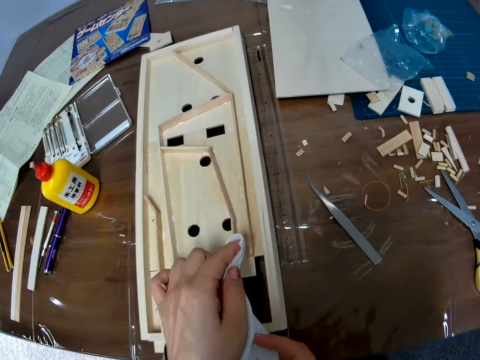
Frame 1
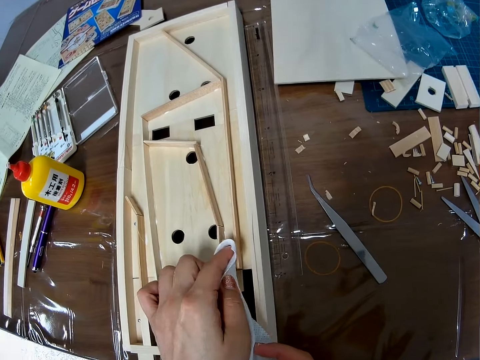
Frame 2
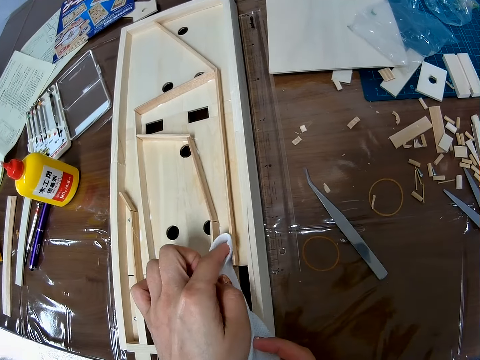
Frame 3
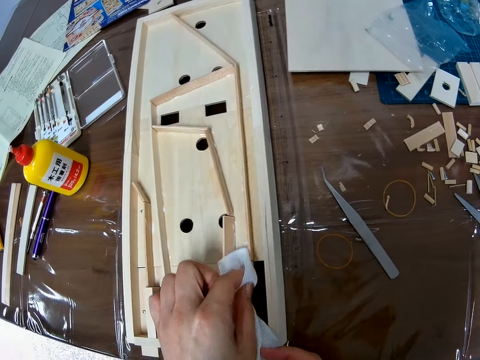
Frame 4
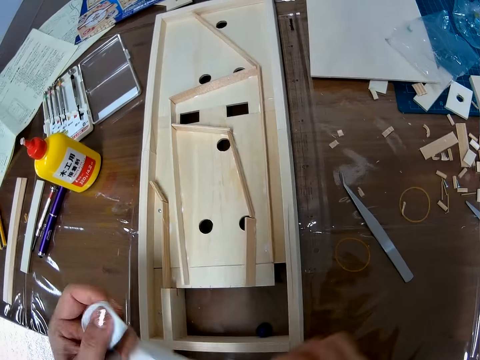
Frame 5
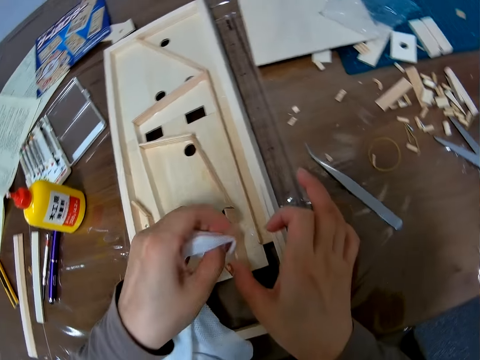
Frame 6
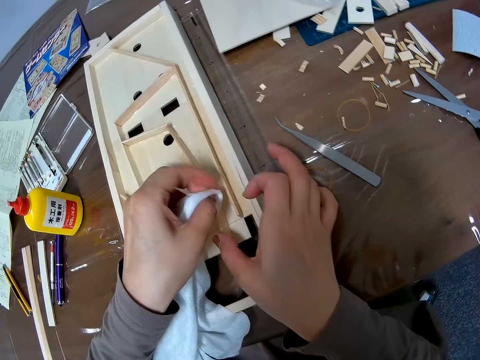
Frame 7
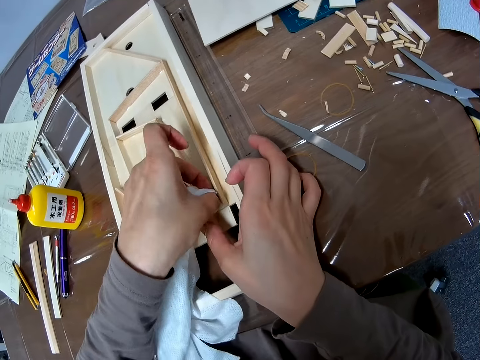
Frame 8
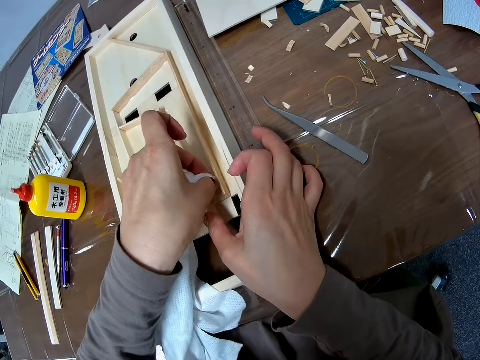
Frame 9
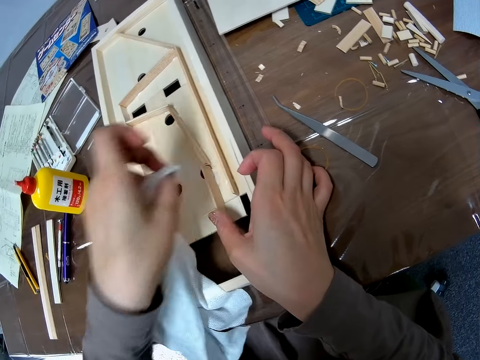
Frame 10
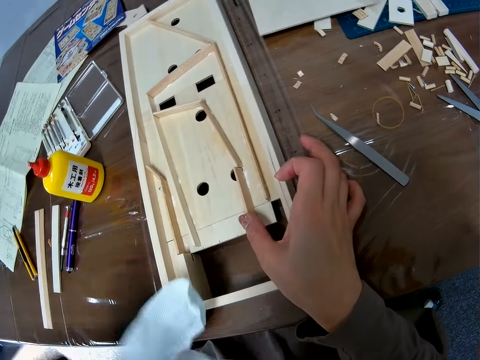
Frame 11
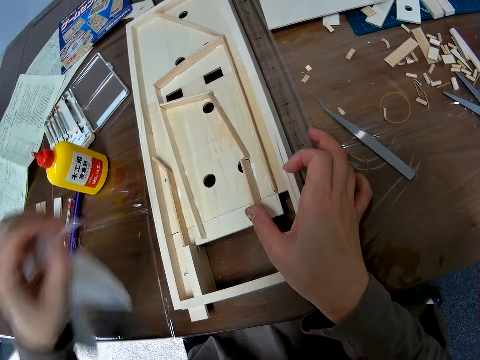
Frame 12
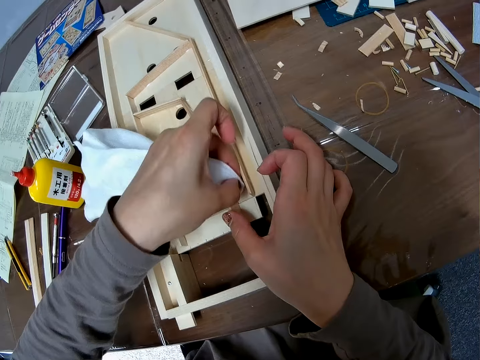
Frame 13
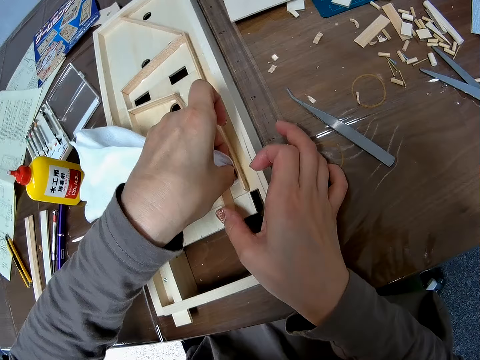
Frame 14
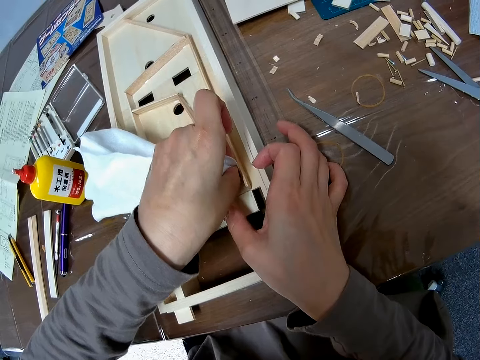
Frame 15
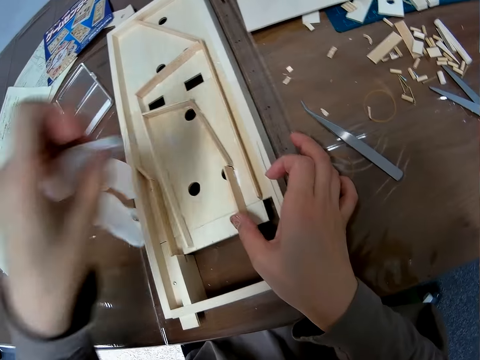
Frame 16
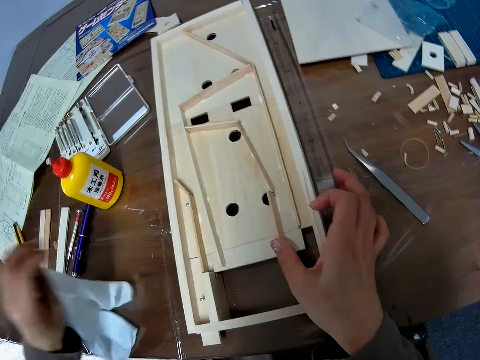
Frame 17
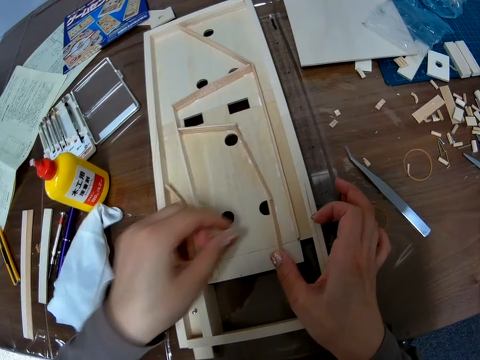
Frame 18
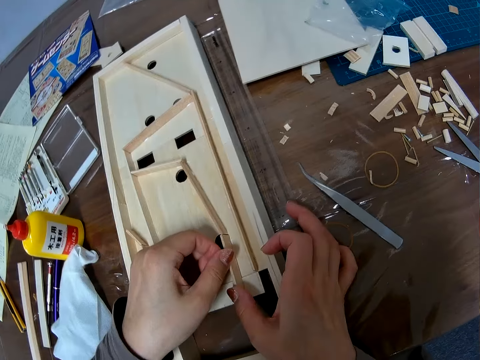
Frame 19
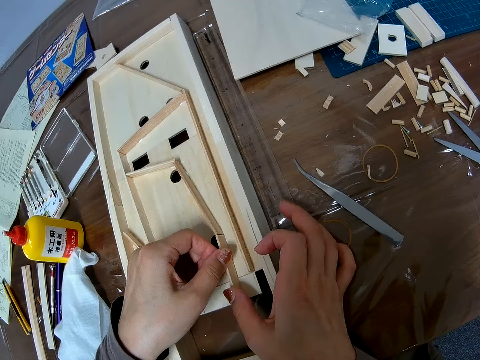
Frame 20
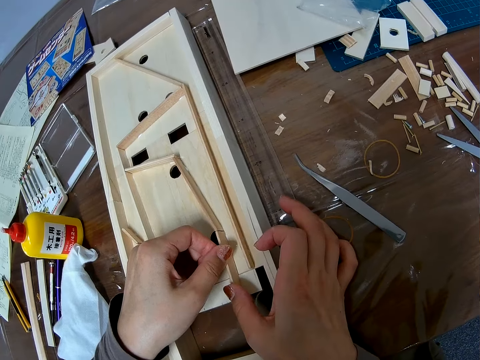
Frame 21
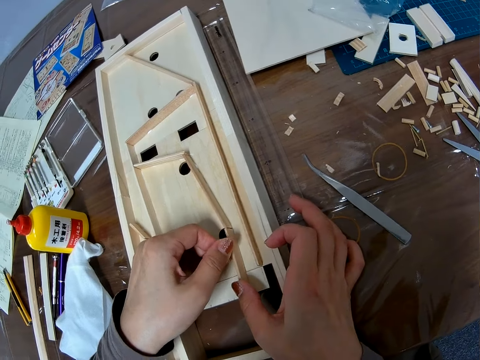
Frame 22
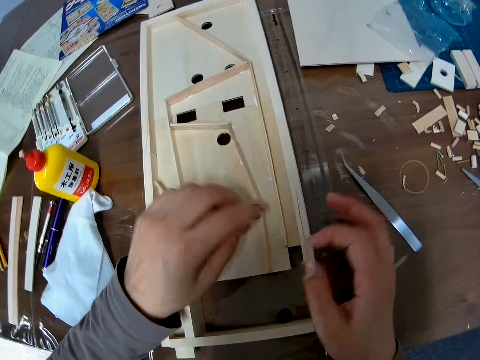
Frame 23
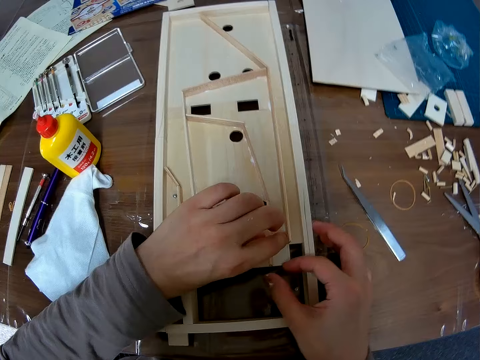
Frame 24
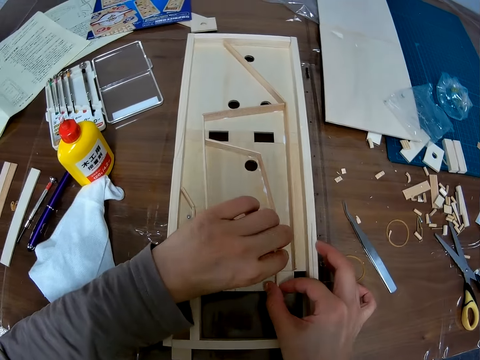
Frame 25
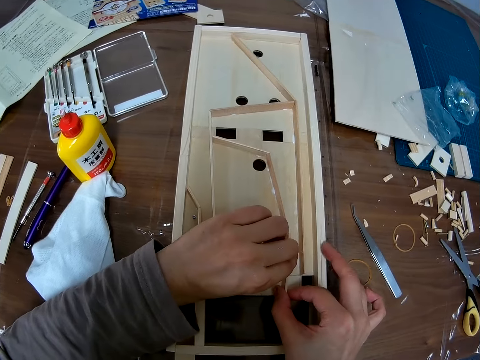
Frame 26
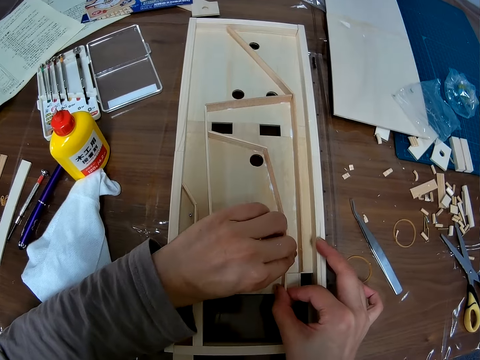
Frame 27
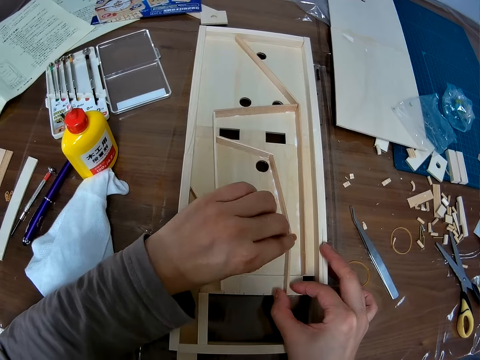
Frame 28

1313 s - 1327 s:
The camera wearer wipes the adhesive glue on the wooden pinball machine or wooden craft with the tissue paper. She holds the wooden block with her right hand. She drops the tissue paper back on the table. She adjusts the piece of wood in the wooden craft with her hands.

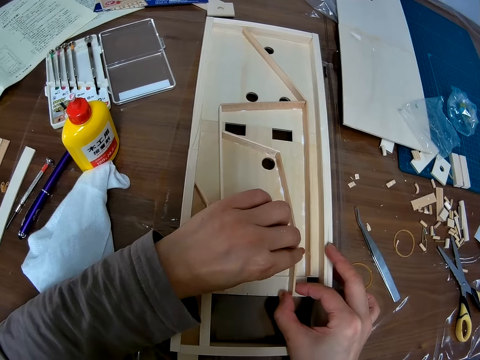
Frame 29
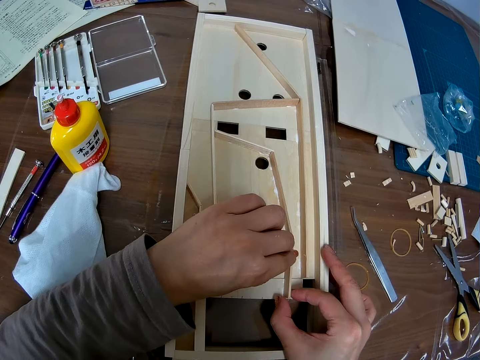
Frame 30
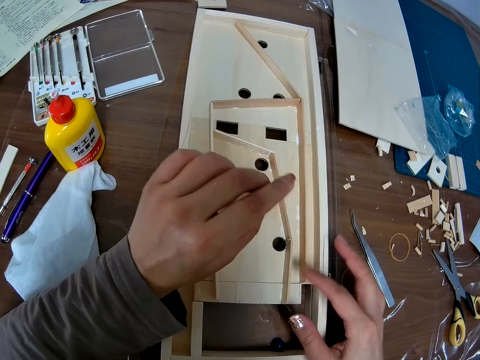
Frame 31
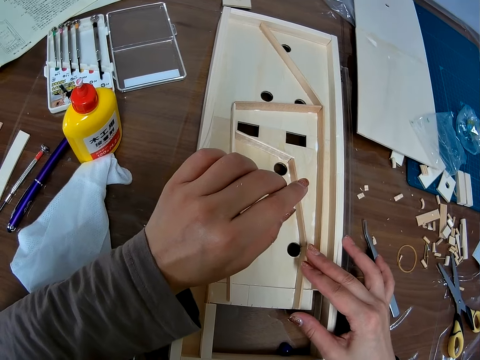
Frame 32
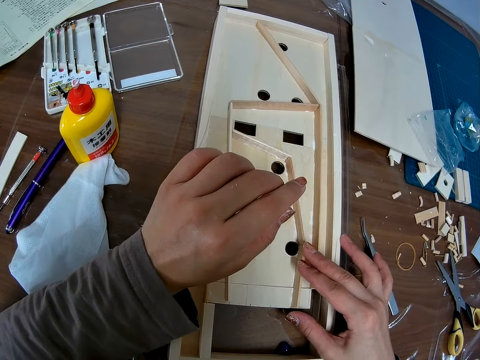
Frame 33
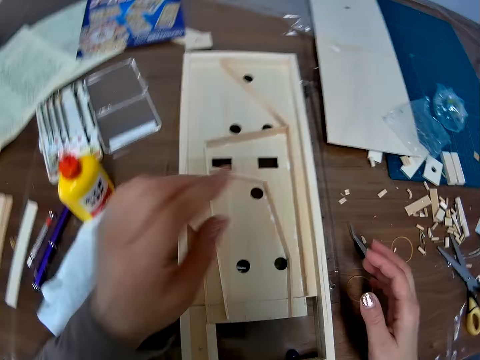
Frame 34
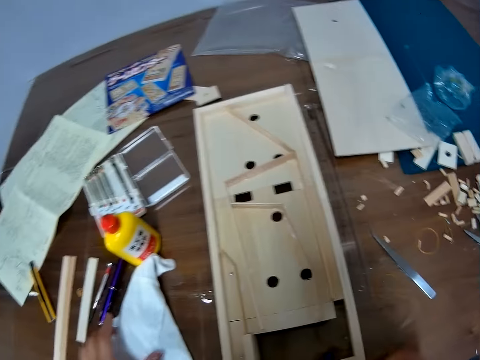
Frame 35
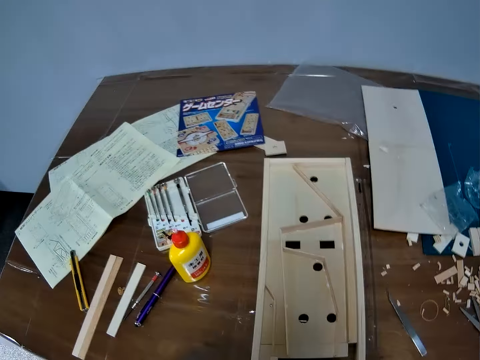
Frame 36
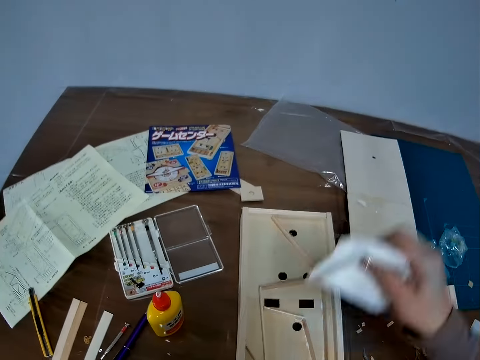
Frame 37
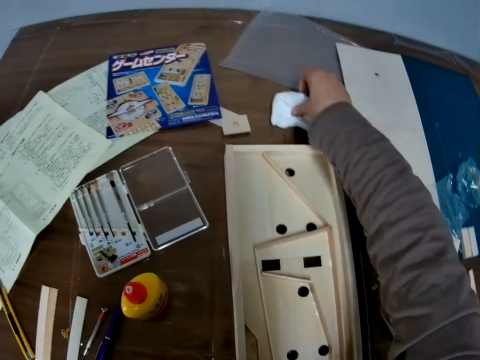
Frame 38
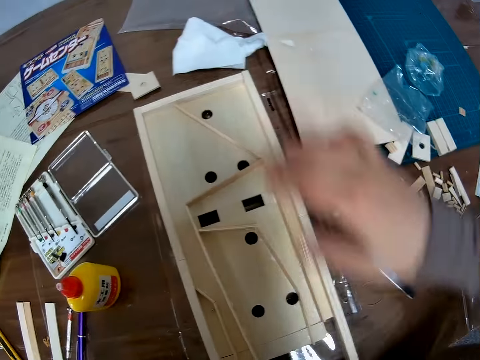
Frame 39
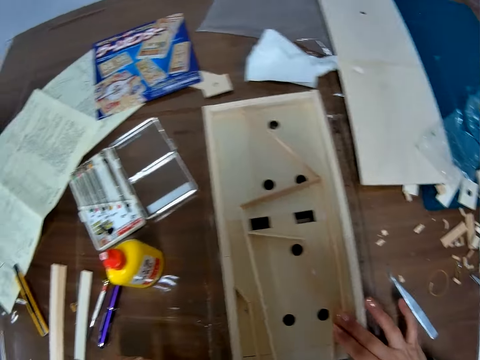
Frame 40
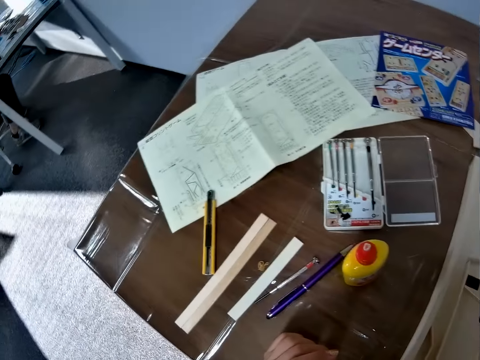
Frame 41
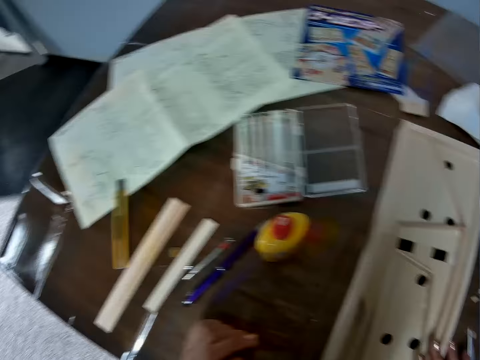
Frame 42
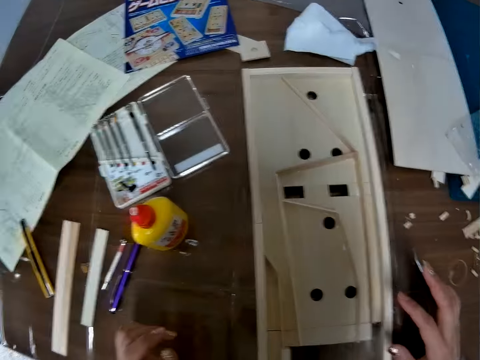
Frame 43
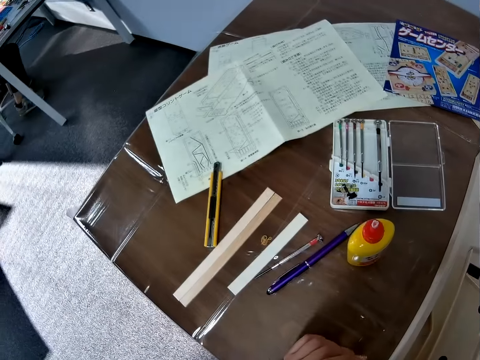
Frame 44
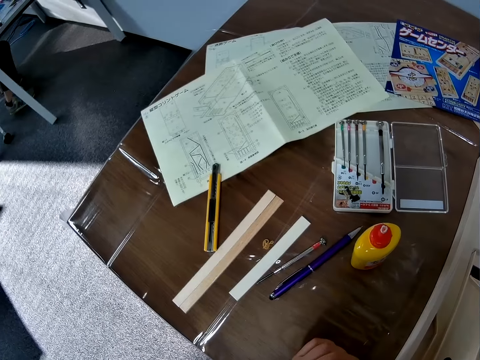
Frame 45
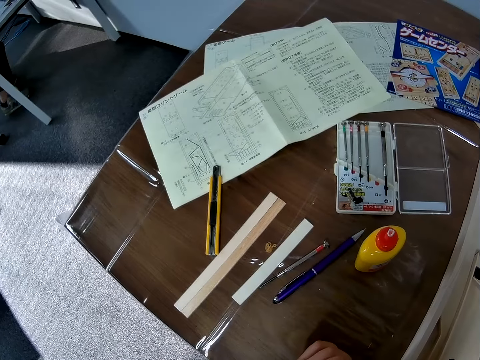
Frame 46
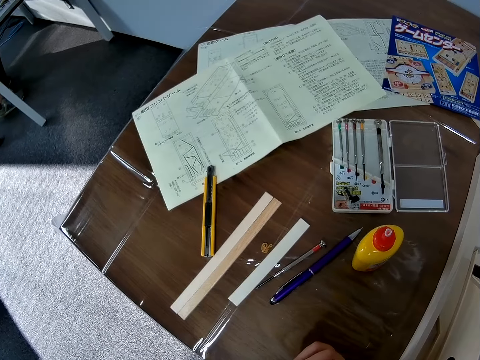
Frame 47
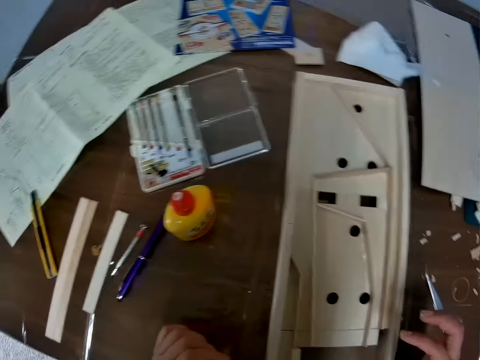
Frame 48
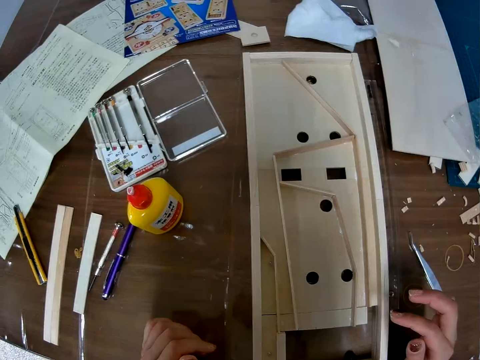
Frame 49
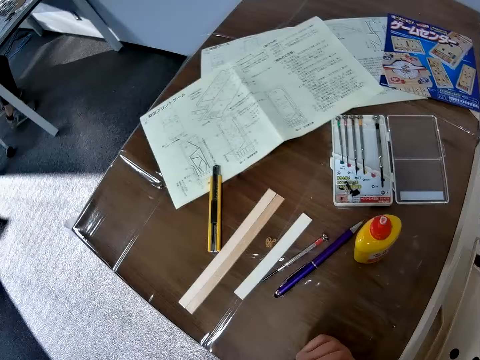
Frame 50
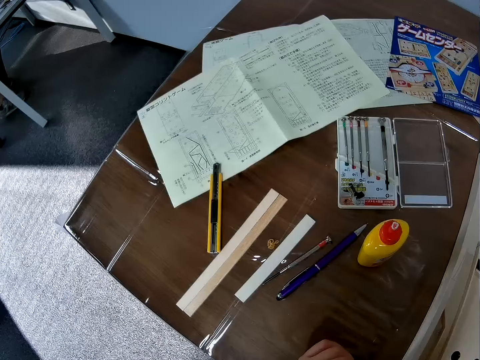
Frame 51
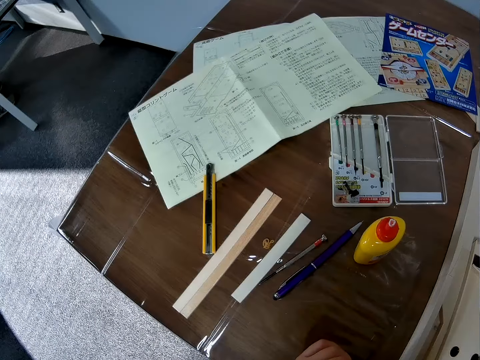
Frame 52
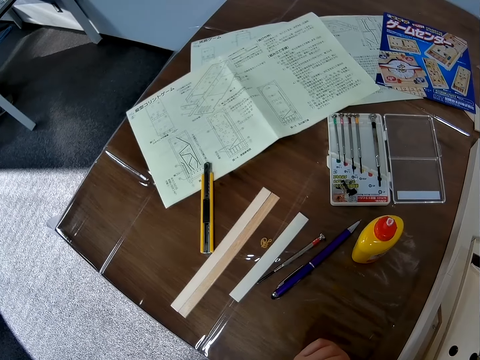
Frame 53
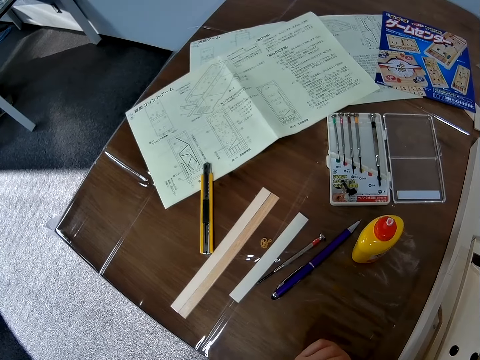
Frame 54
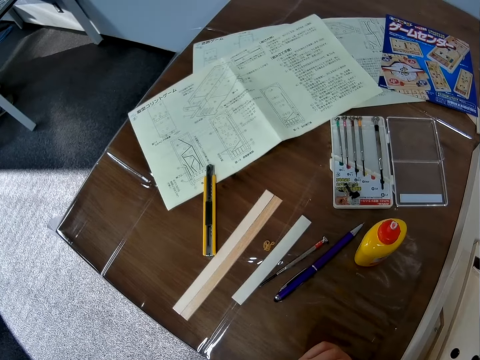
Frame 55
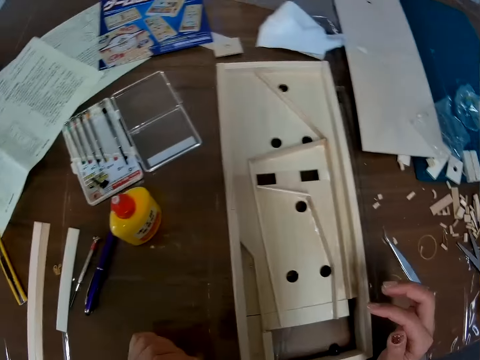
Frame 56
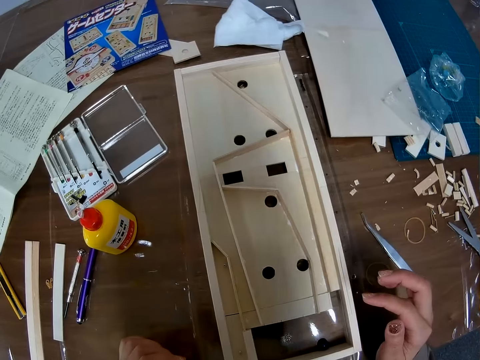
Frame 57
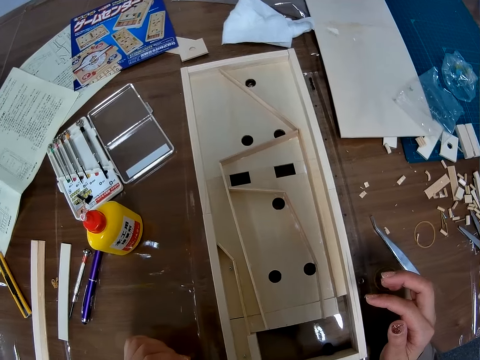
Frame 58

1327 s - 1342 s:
The camera wearer picks up the tissue or piece of cloth on the table. She moves the piece of cloth. She drops the tissue paper back in another corner of the table. She touches the wooden block with her right hand. She adjusts the piece of wood in the wooden craft. She lets go of the wooden pinball machine. She looks at the illustration paper. She looks at the wooden pinball machine. She looks at the illustration paper. She looks at the wooden pinball machine.
